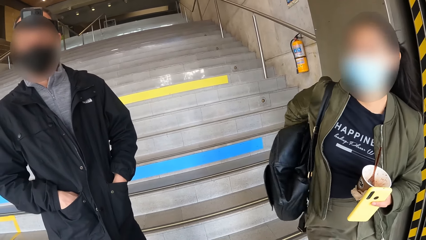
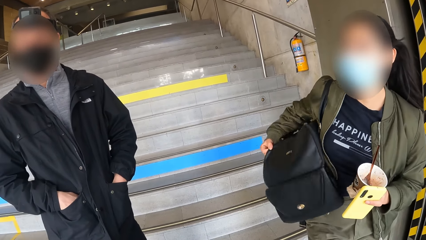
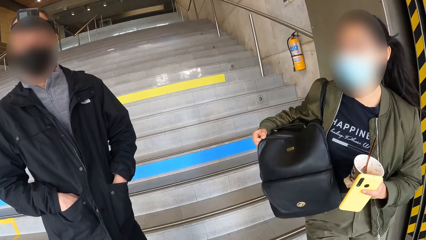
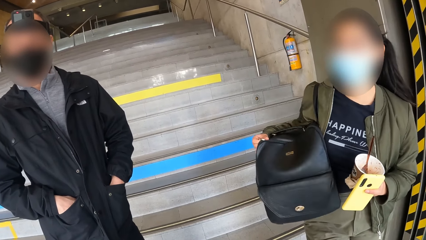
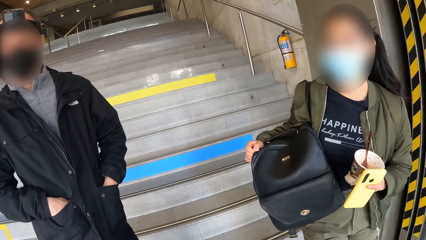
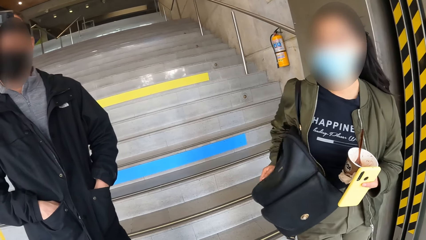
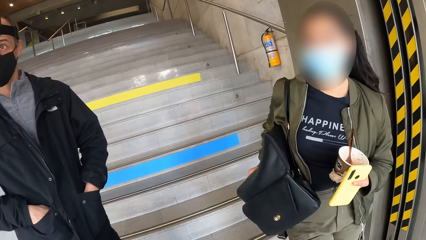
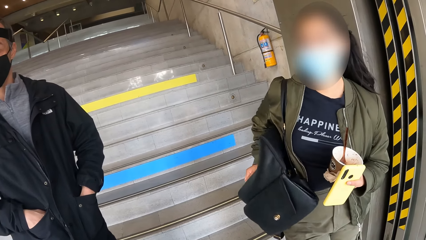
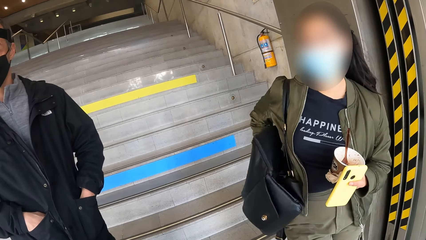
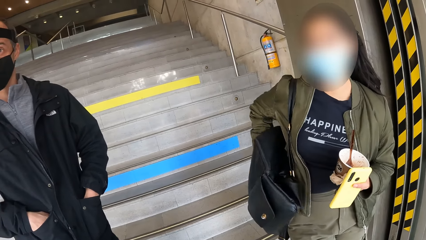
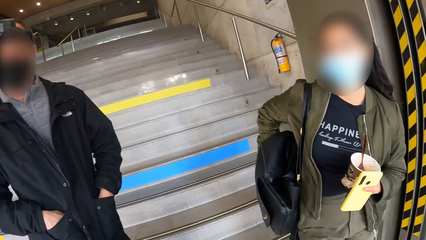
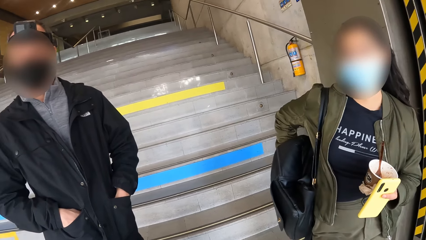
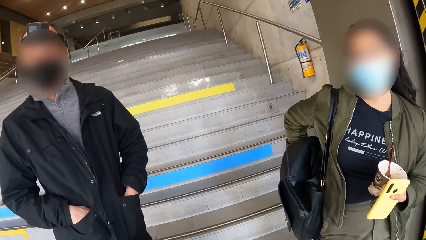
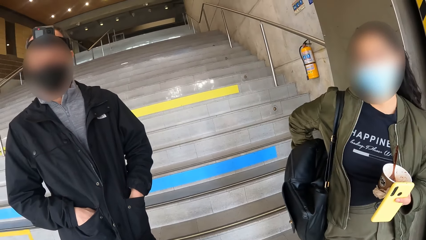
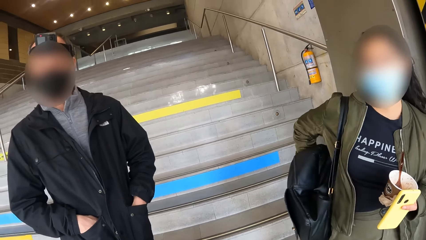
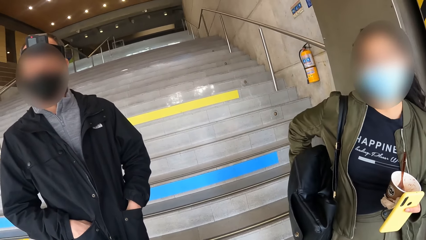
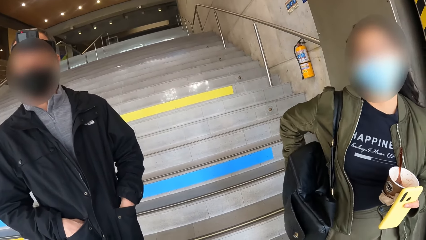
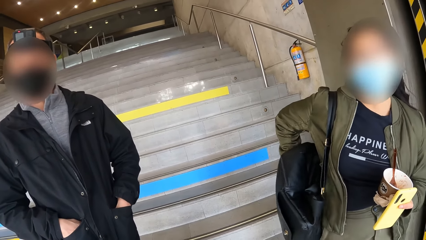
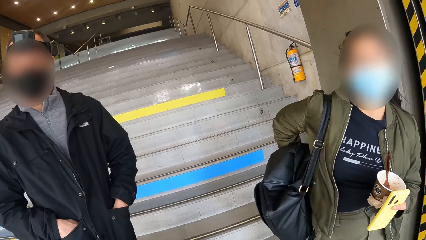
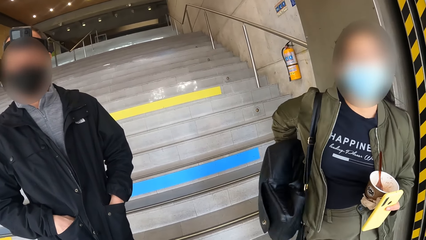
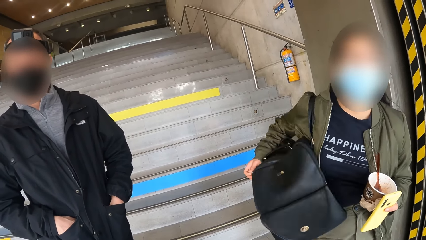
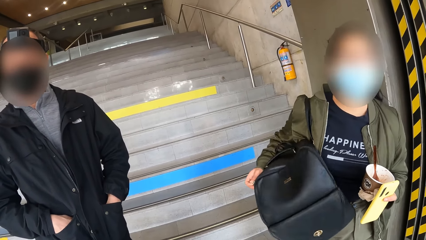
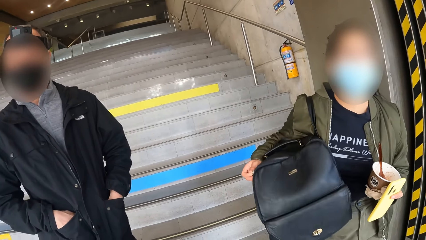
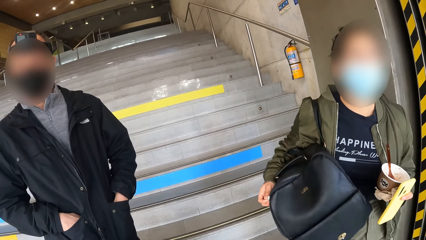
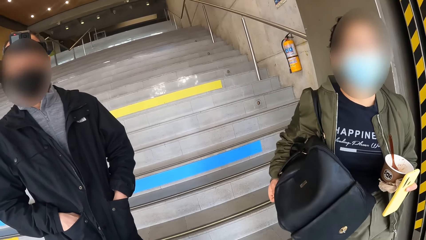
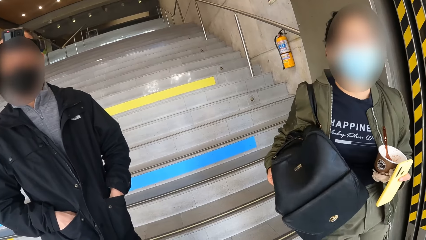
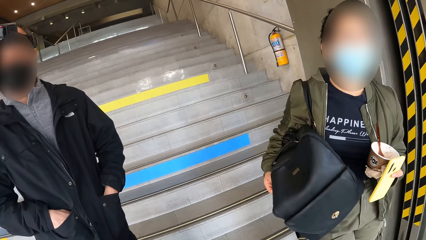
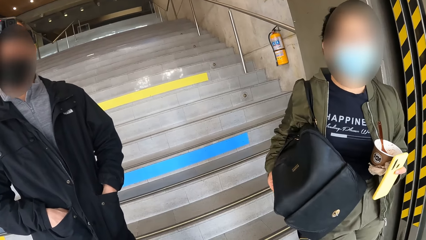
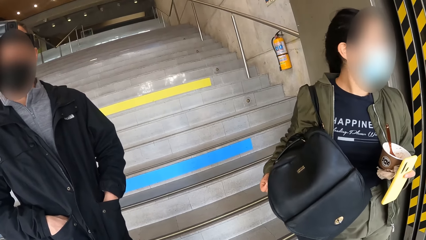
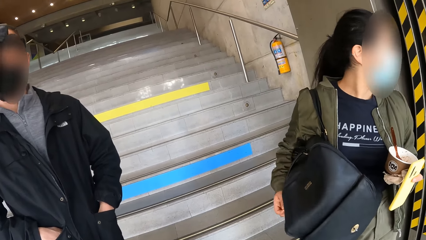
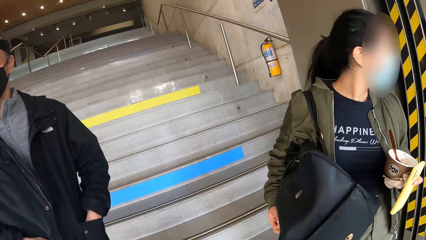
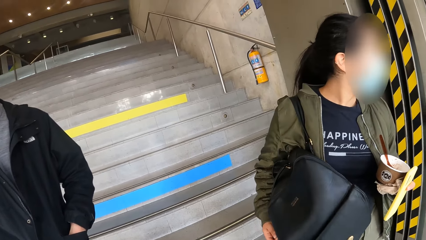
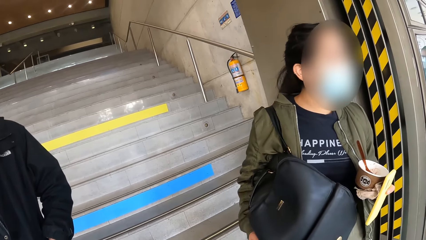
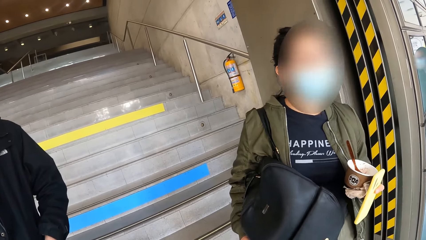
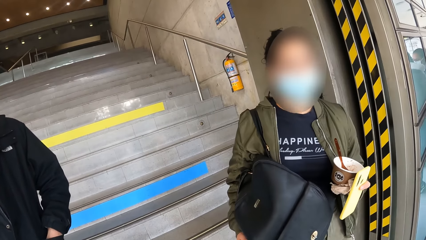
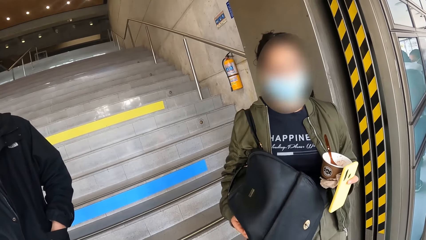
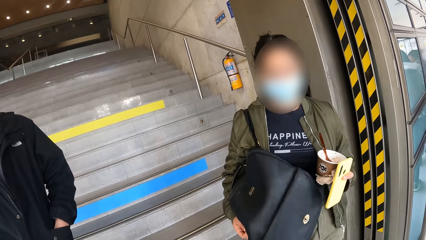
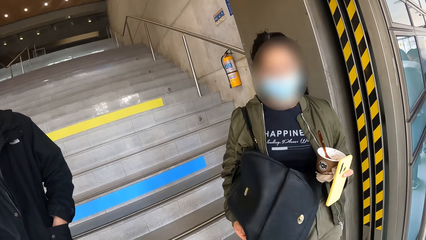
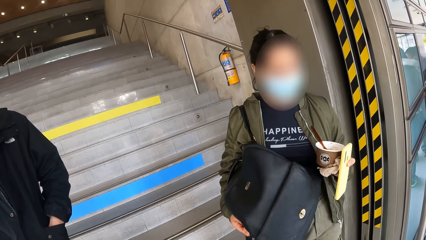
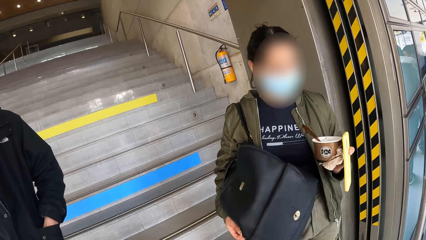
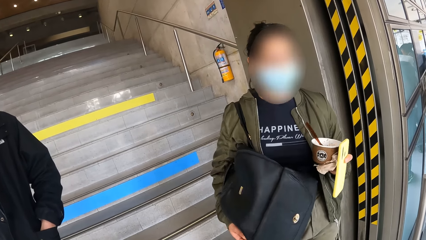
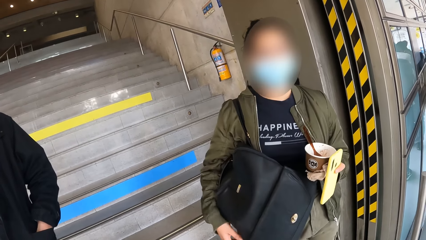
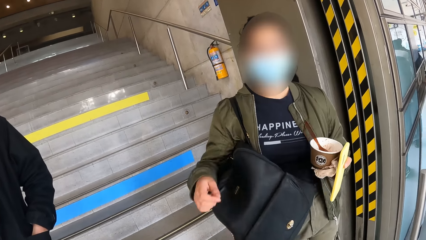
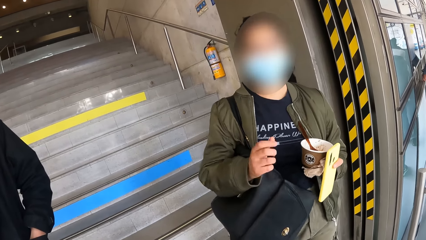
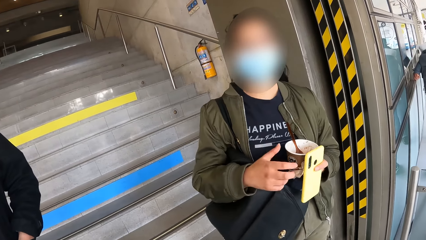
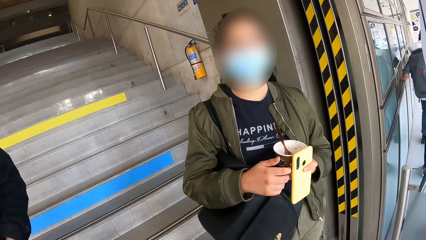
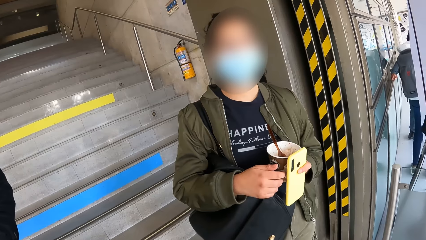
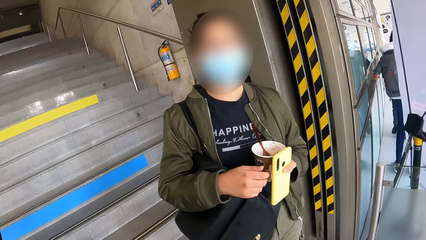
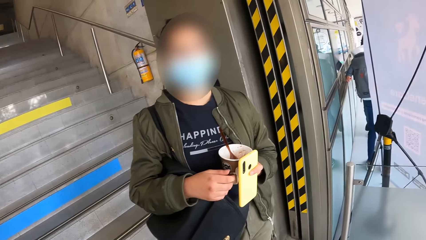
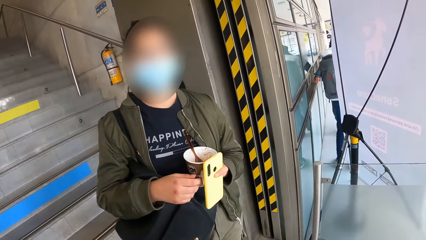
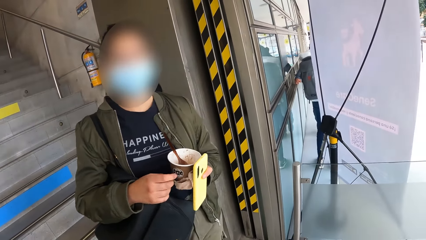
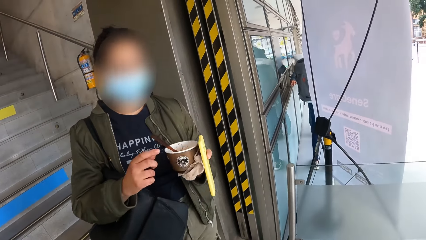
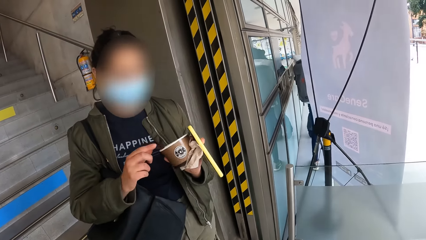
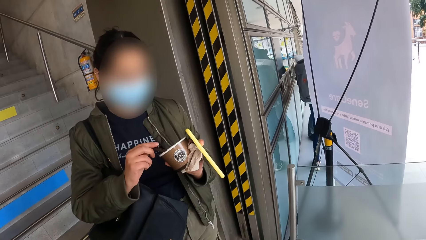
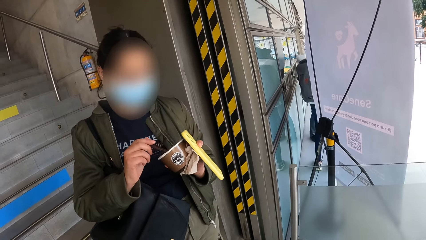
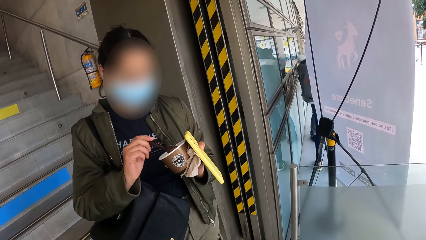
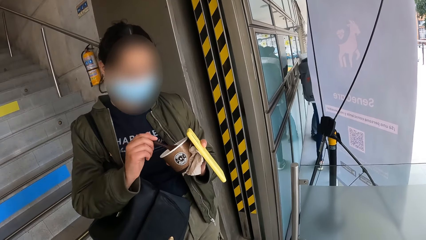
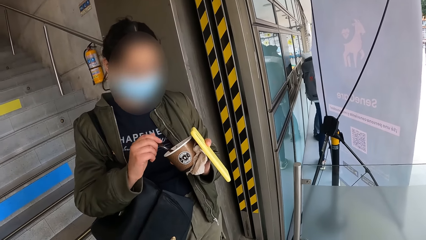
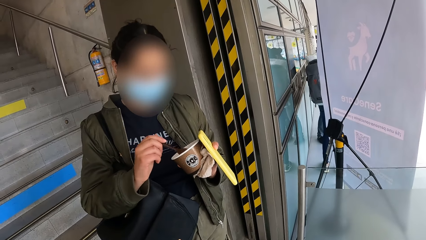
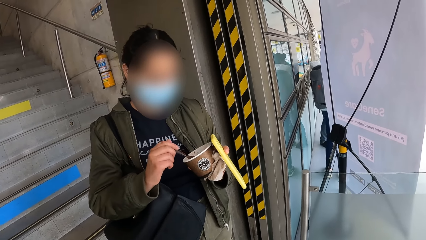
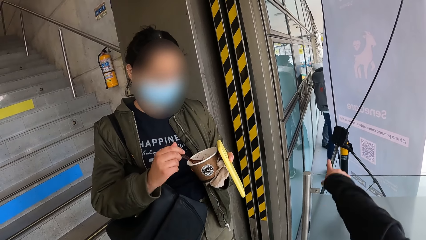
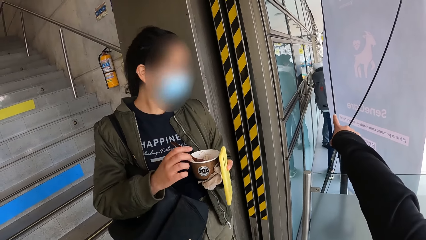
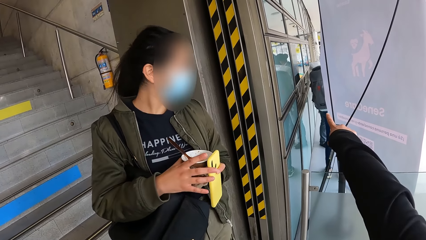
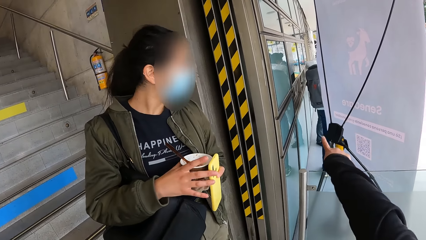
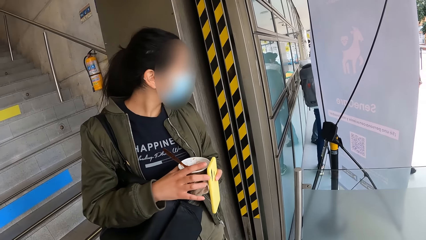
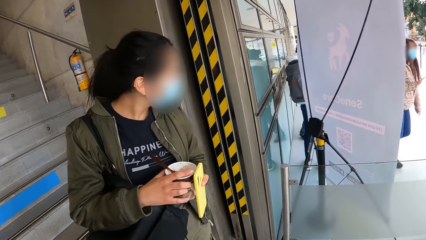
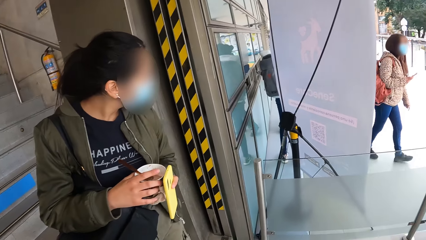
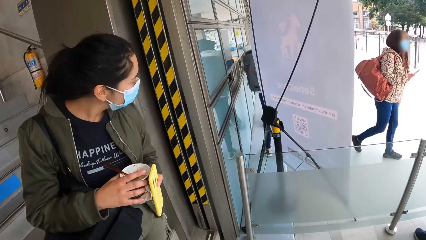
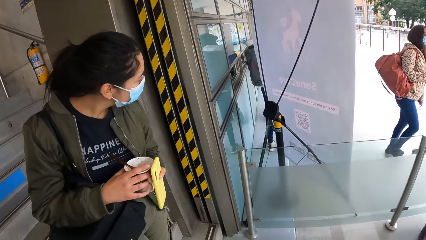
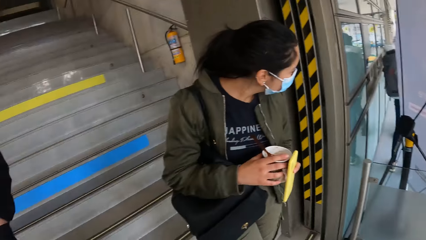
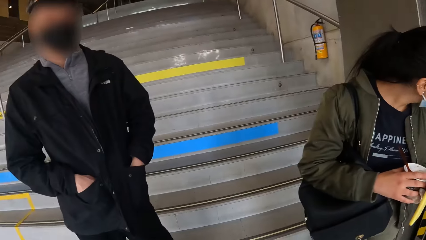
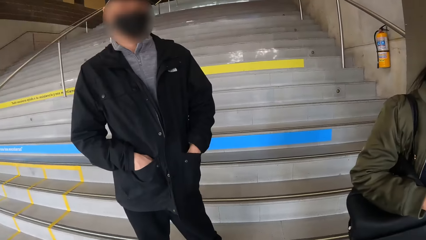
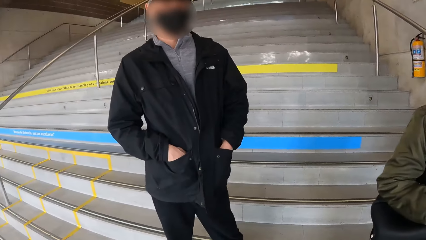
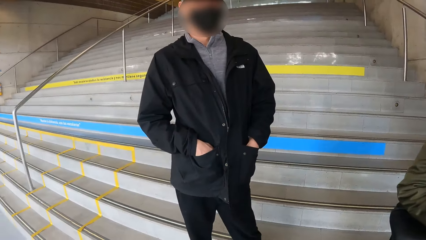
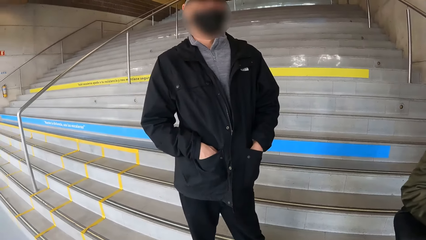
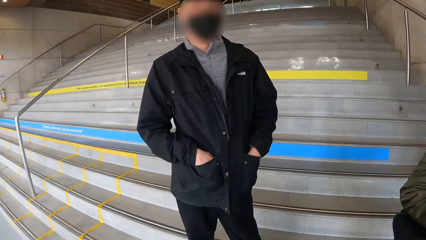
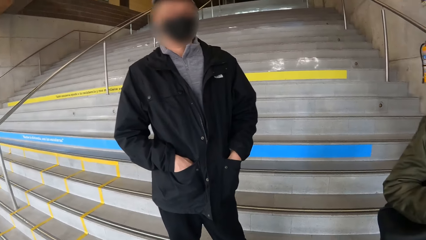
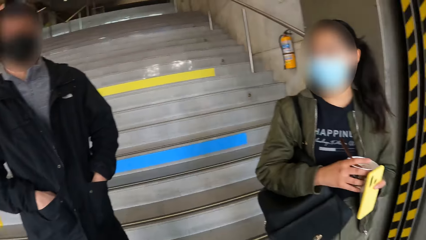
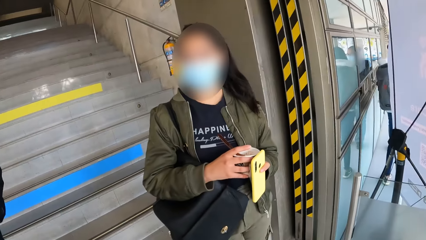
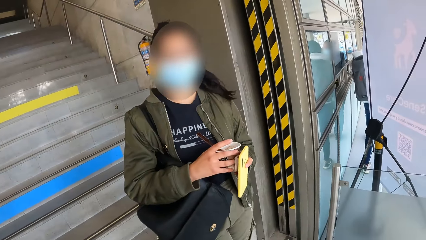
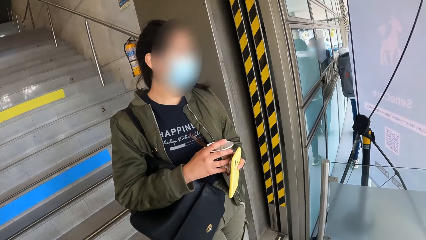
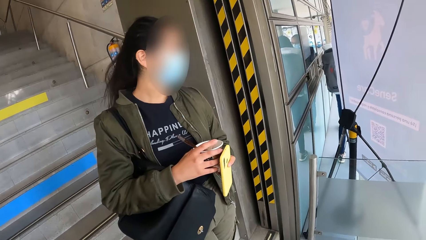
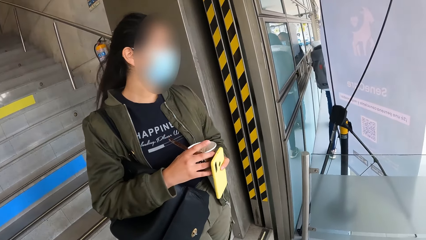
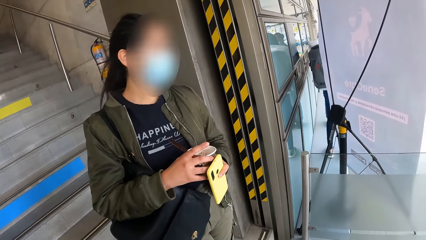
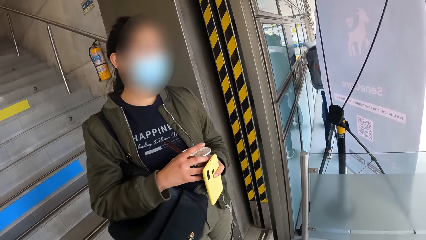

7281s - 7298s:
The girl holds the backpack with her right hand. She pushes the backpack forward with her right hand. She moves the zip of the backpack with her right hand. She holds the spoon in the cup of ice-cream with her right hand. The camera wearer points to another girl with his right hand. The first girl holds the cup of ice-cream with both hands.
